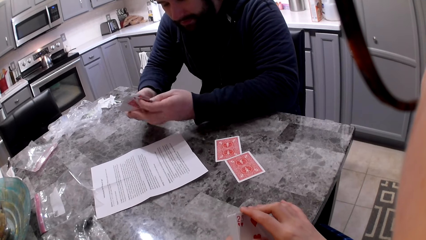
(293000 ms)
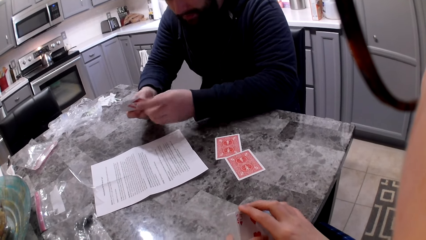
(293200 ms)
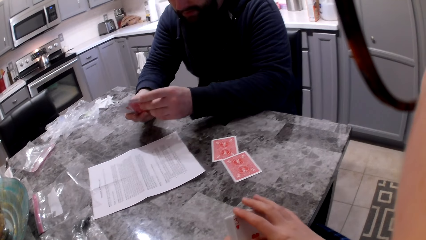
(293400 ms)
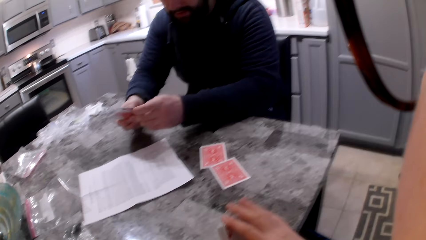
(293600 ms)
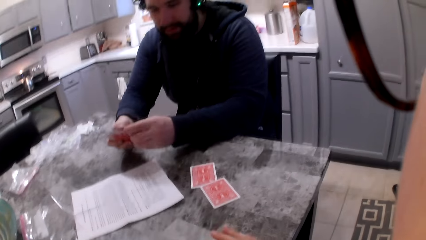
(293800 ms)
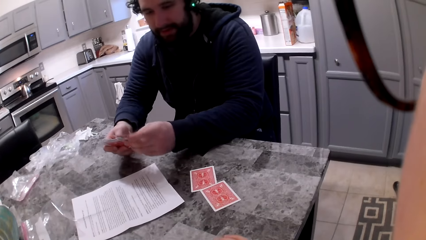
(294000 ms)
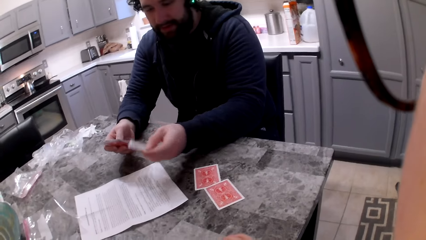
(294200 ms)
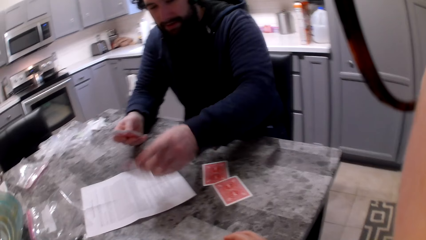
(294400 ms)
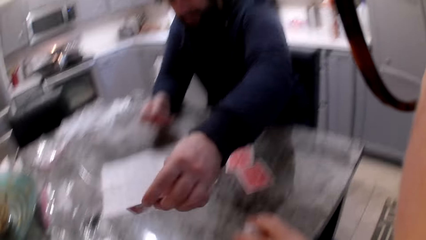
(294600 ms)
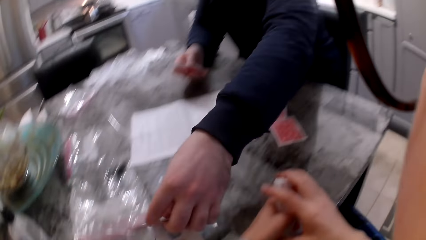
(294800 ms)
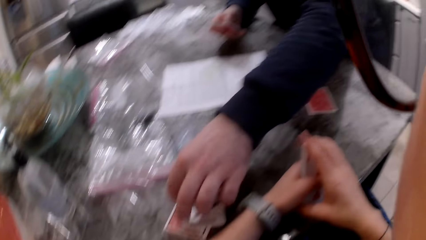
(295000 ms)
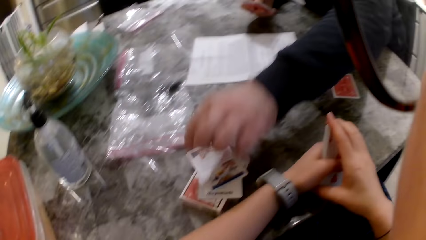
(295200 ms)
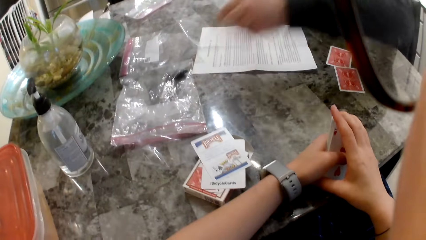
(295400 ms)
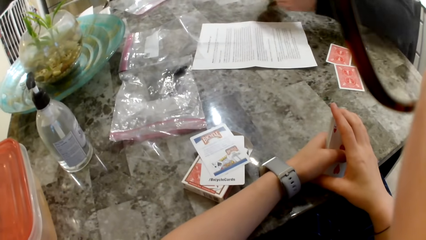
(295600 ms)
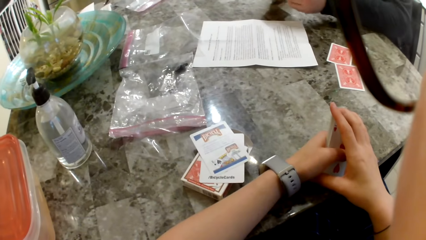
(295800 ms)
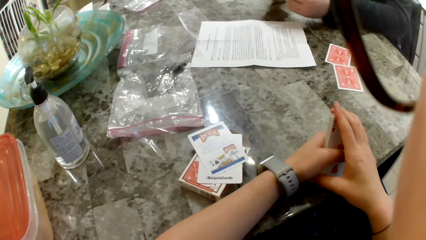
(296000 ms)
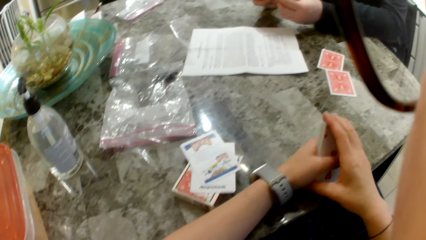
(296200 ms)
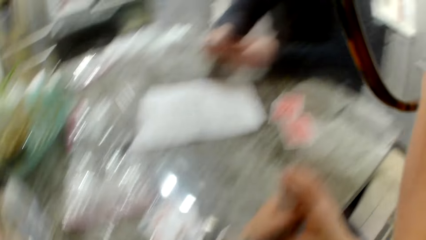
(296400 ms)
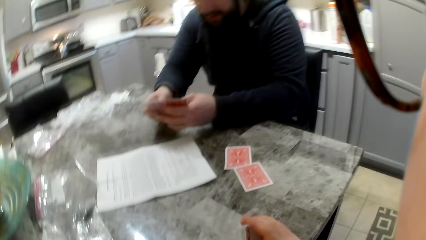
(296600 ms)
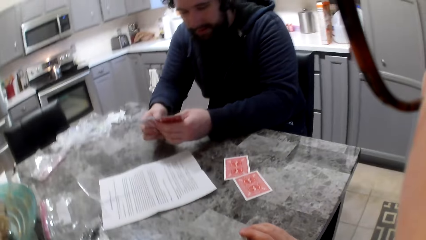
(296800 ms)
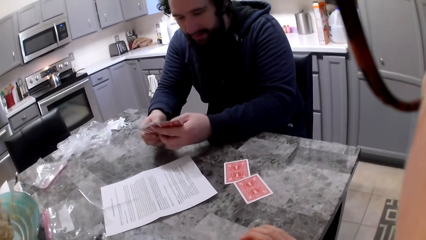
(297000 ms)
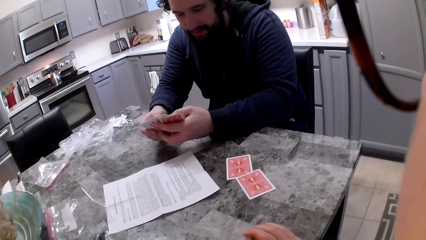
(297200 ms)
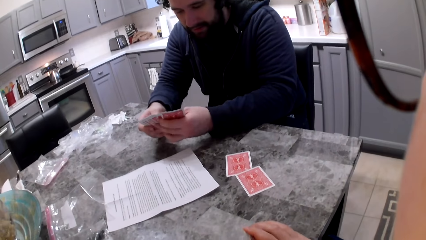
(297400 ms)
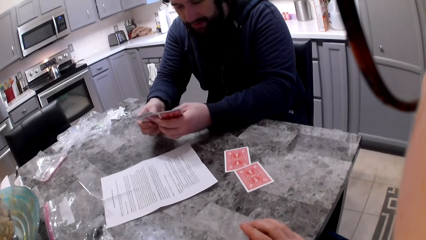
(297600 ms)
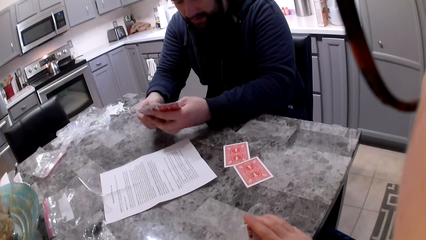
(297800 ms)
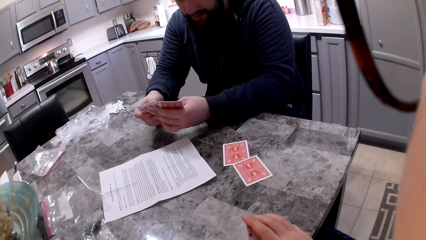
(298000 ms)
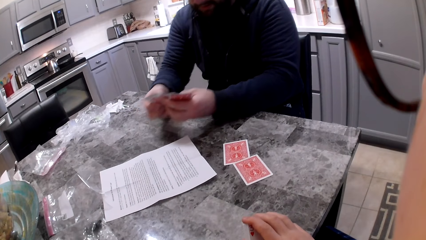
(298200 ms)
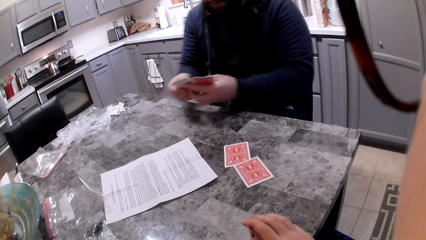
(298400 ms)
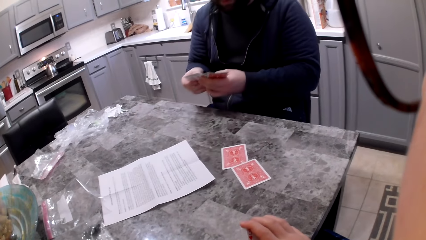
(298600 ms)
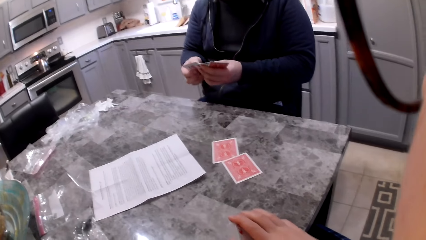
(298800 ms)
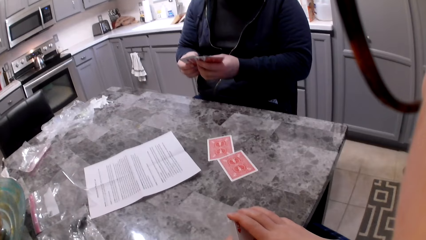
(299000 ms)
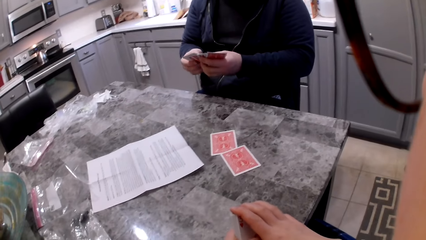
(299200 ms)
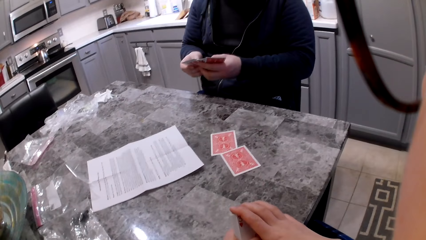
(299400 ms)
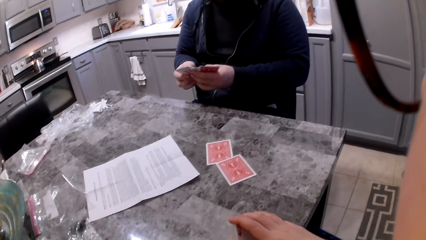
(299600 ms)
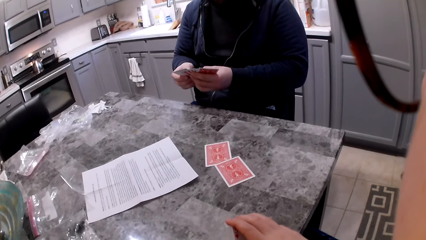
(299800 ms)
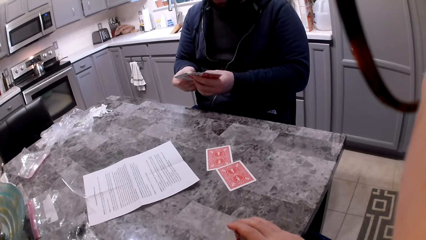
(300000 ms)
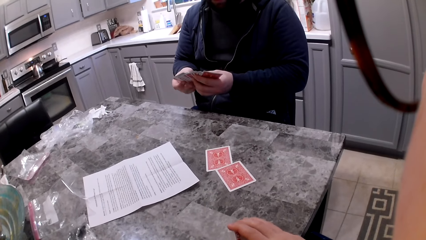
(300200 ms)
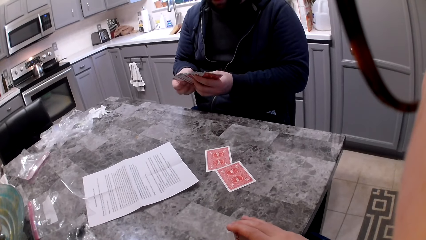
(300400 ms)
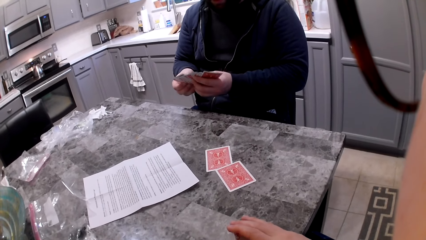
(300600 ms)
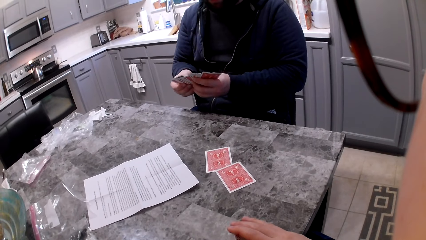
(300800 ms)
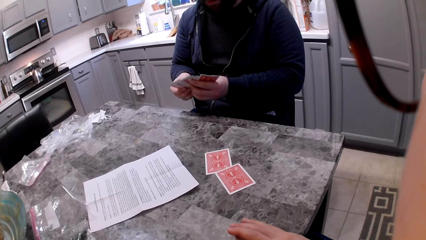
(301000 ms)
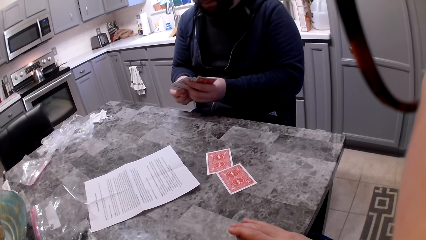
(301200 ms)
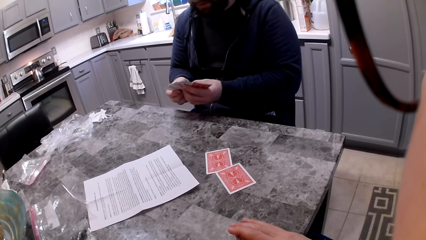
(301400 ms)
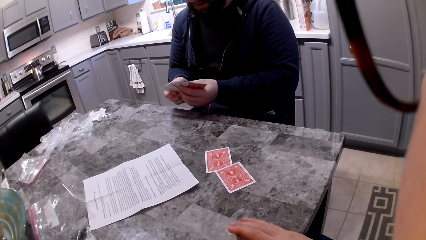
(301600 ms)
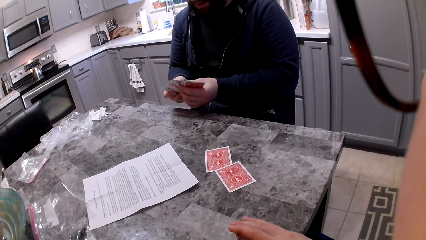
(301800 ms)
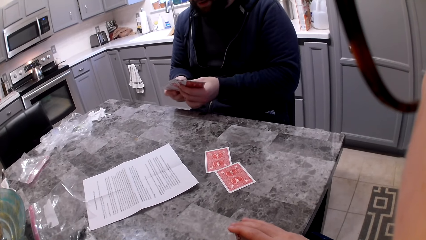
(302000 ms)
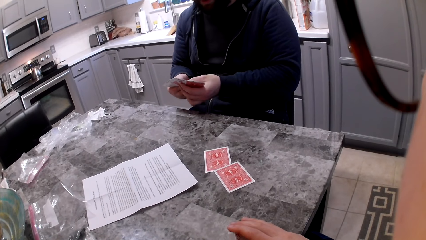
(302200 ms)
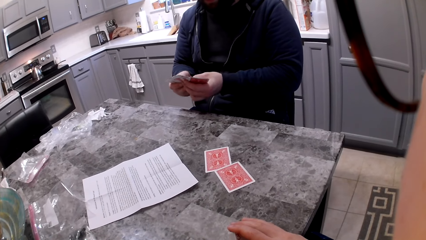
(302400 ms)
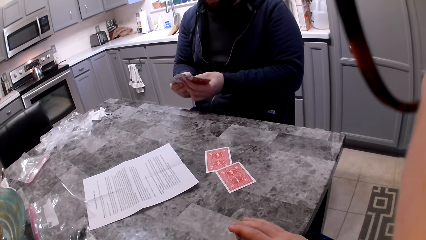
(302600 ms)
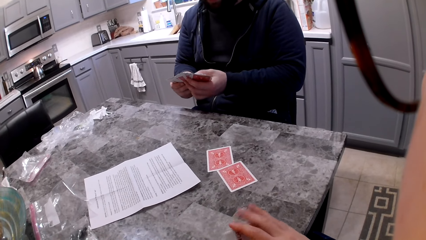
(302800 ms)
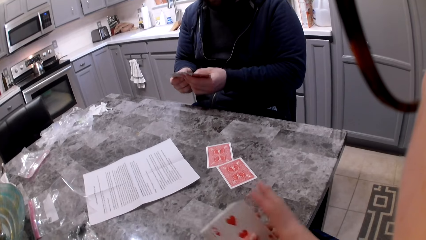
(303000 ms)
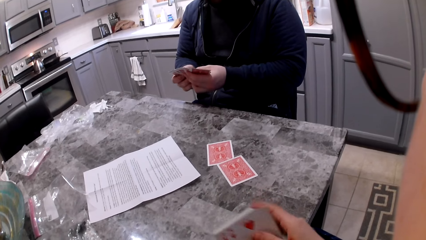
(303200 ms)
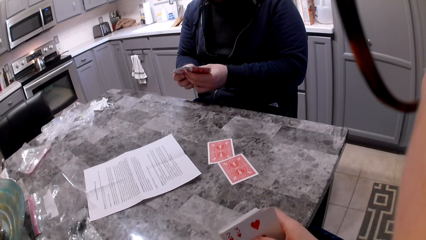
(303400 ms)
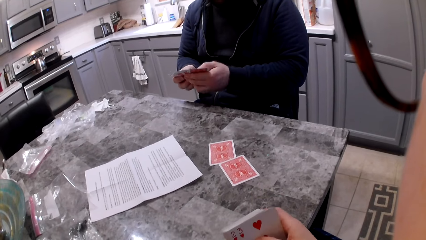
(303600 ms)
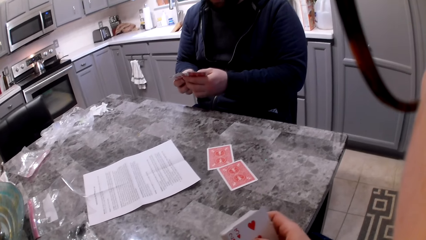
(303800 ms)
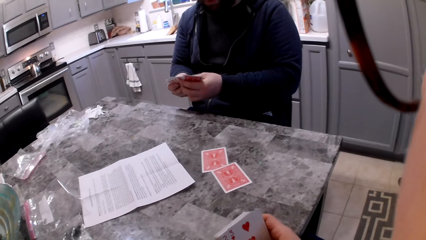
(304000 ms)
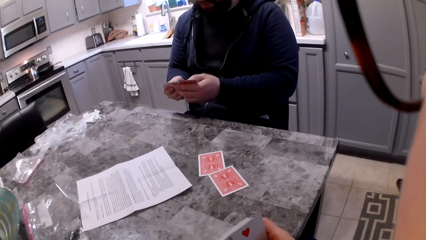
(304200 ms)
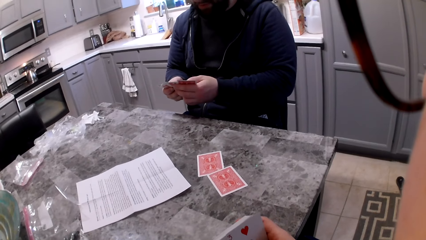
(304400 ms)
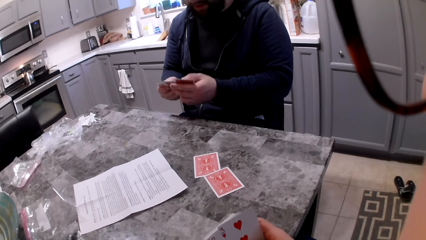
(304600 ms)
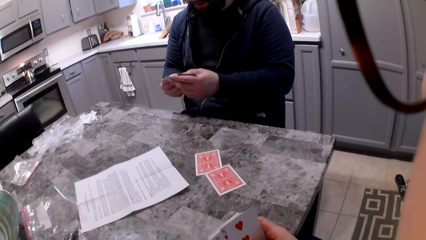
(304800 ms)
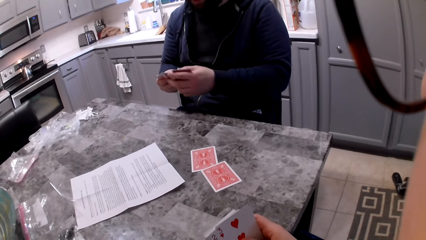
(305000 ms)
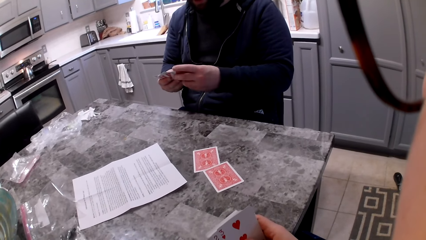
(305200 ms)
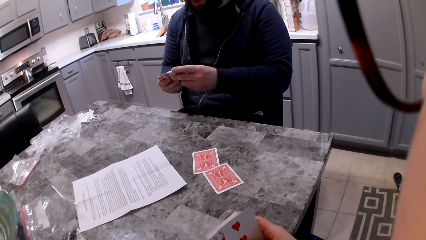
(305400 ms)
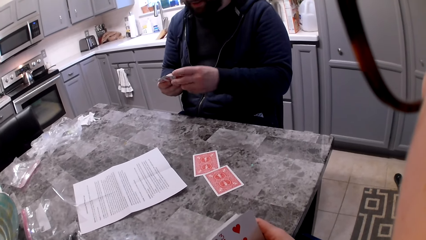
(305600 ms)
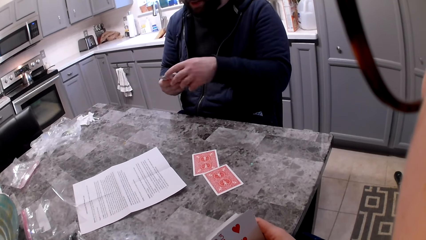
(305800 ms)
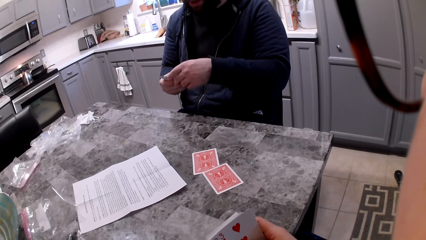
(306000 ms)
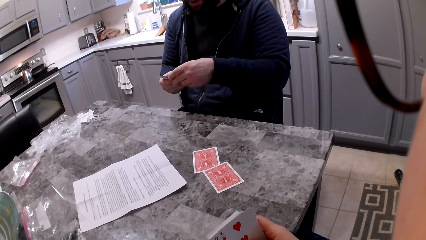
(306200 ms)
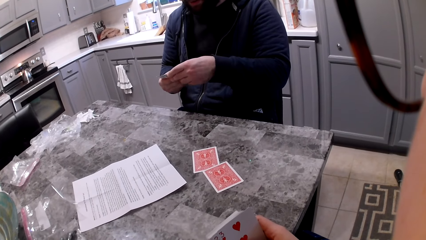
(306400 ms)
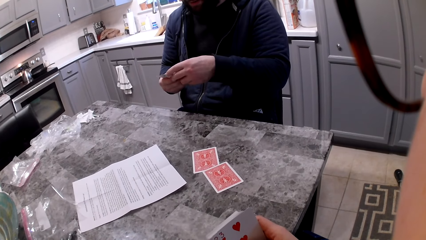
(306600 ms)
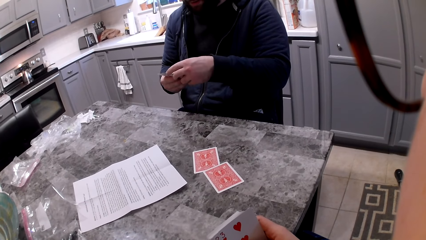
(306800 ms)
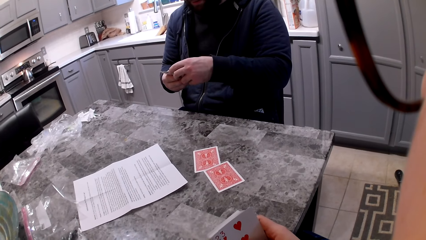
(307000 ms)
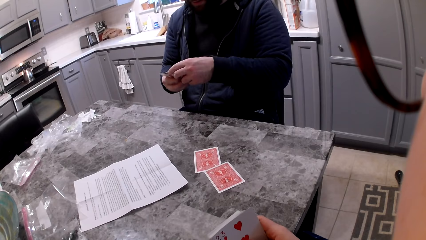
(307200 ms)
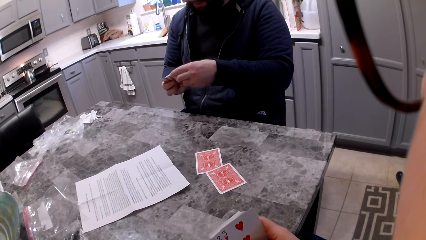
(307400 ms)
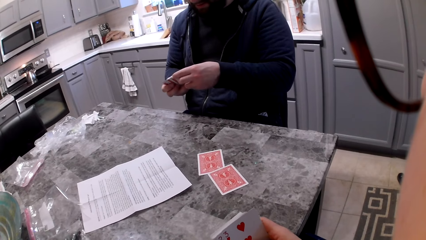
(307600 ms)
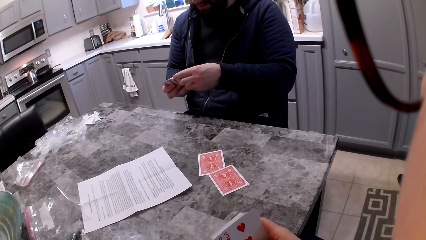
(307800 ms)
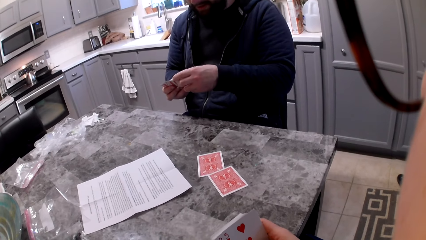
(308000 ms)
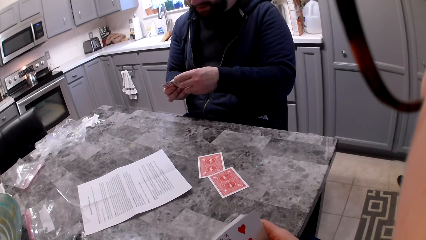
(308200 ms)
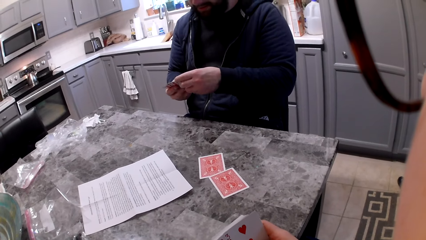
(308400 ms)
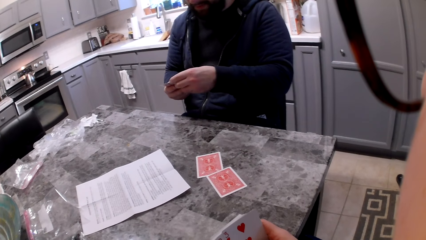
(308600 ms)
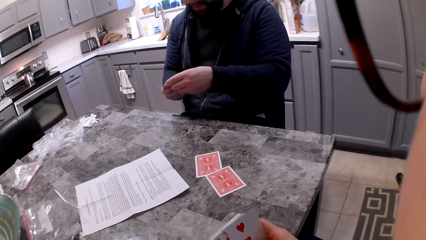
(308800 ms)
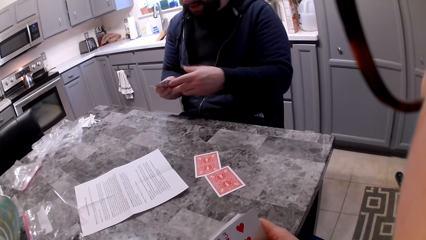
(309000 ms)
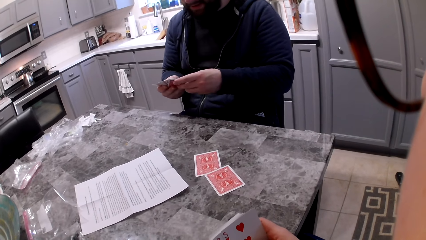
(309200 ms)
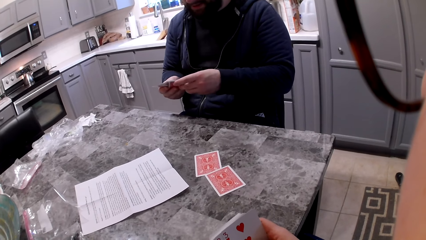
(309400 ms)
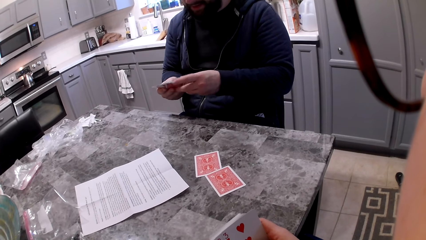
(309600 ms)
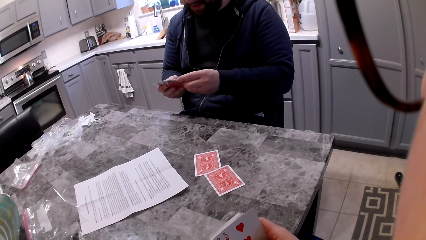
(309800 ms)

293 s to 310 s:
A man picks a card with his left hand. The man drops the card on the table in front of the camera wearer. The man shuffles the cards in his hands. The camera wearer shuffles the cards in her hands. The man shuffles the cards in his hands.
